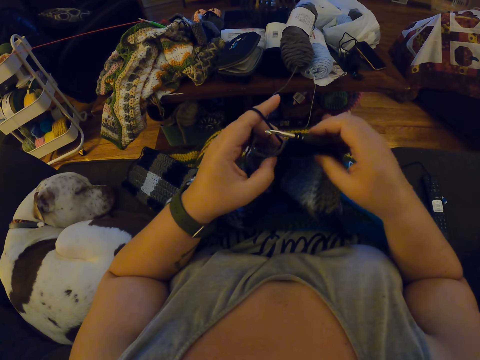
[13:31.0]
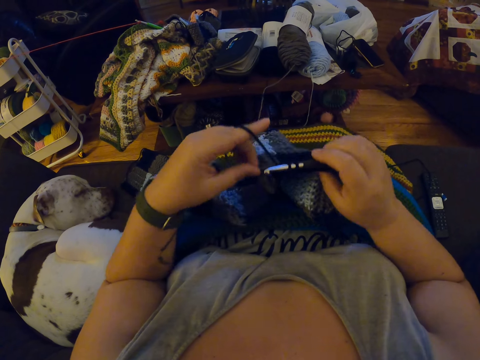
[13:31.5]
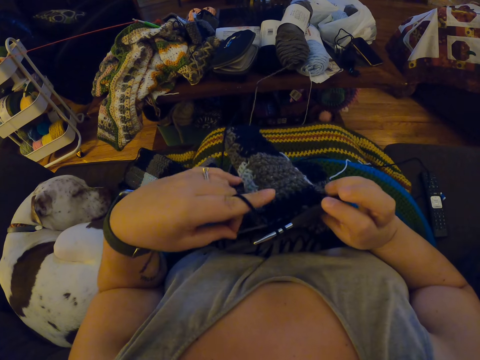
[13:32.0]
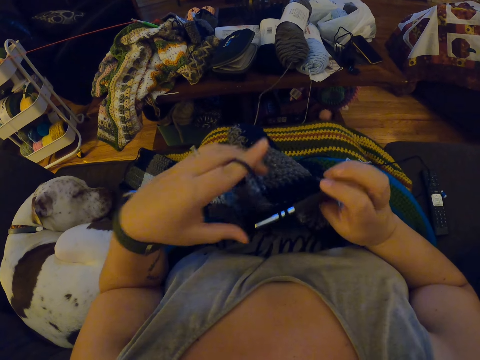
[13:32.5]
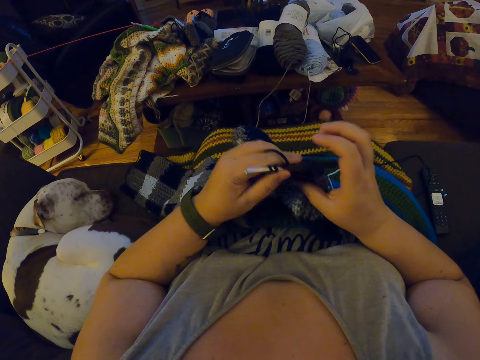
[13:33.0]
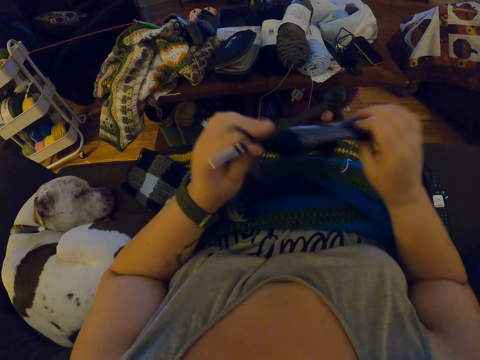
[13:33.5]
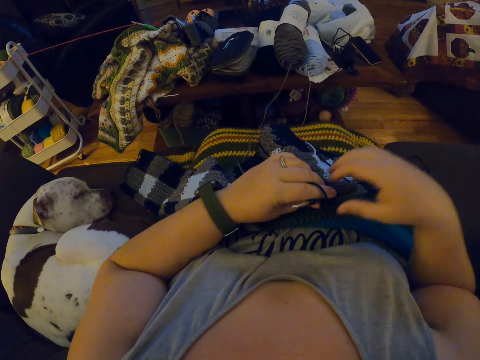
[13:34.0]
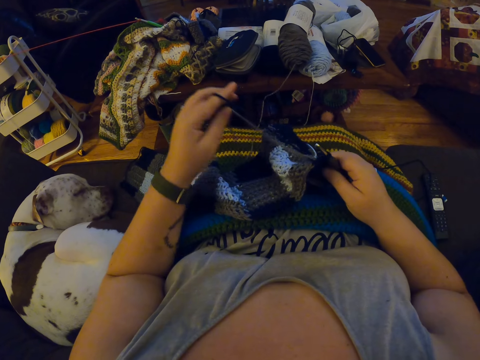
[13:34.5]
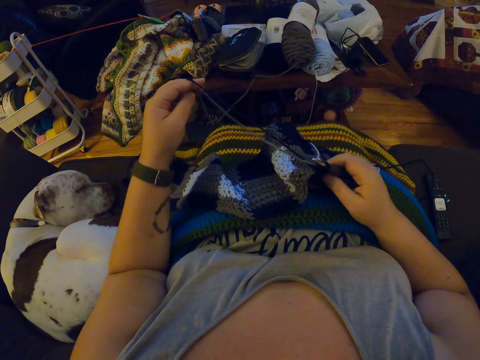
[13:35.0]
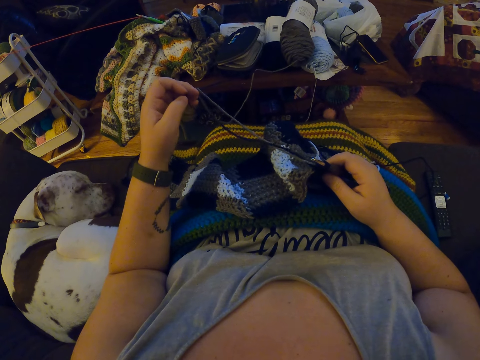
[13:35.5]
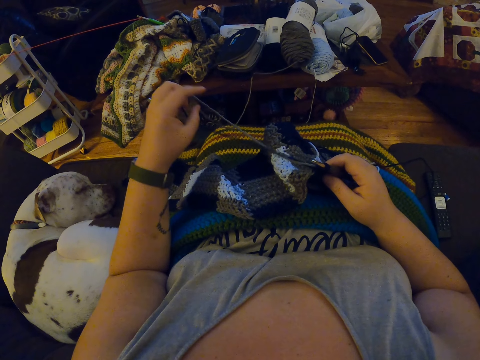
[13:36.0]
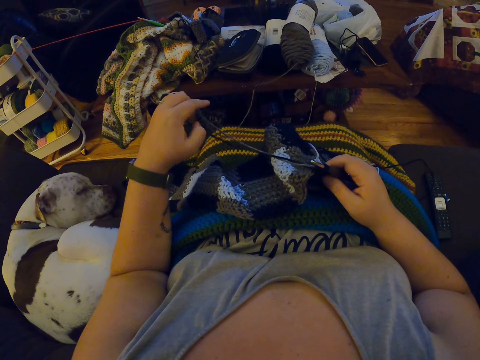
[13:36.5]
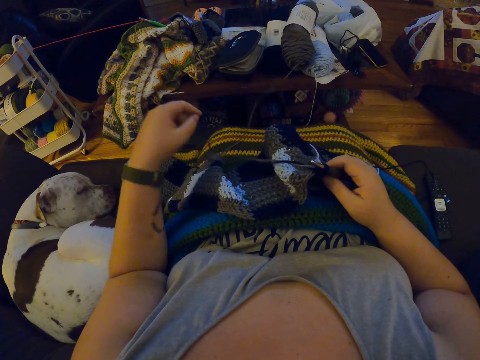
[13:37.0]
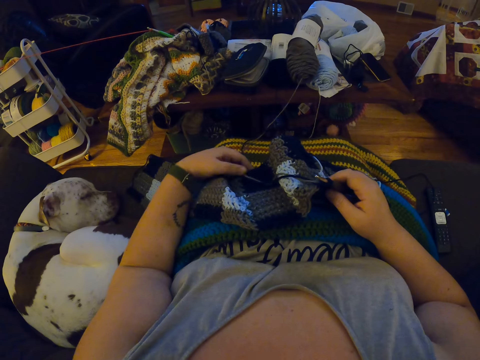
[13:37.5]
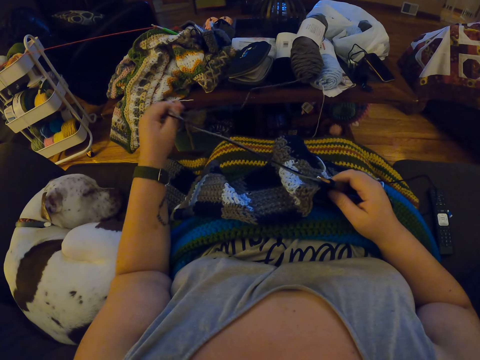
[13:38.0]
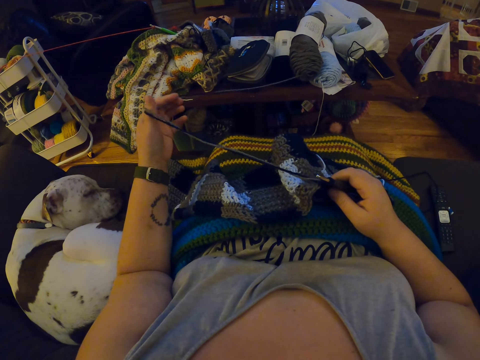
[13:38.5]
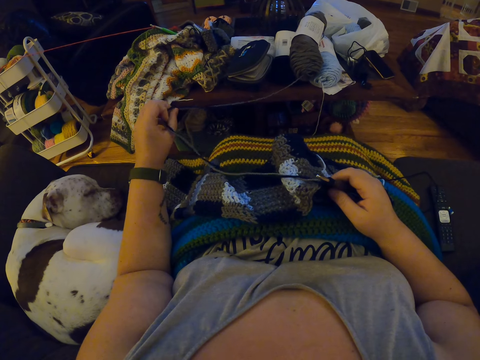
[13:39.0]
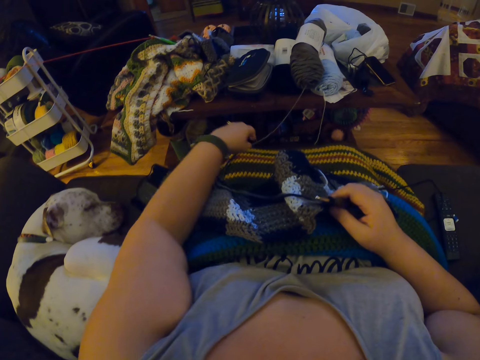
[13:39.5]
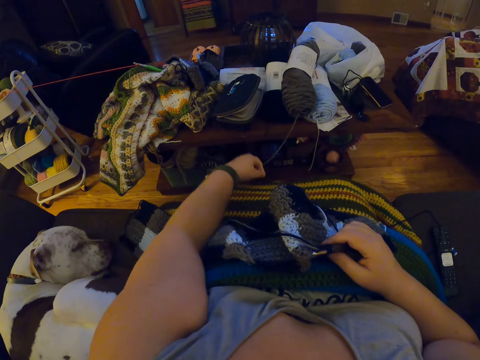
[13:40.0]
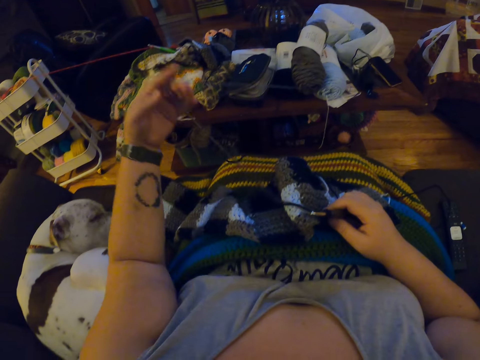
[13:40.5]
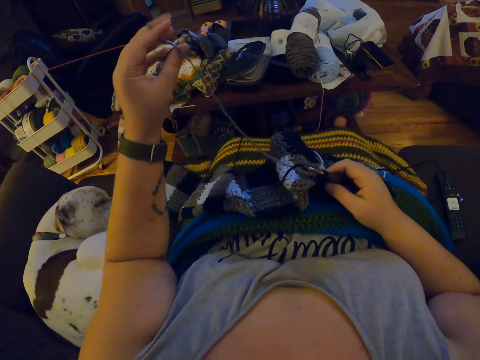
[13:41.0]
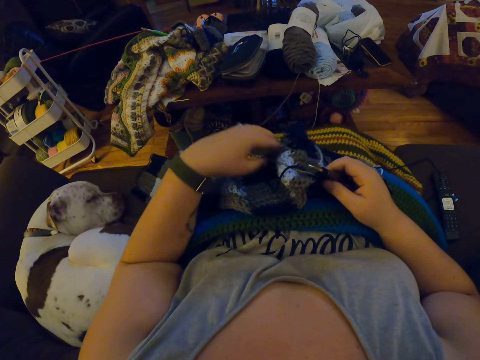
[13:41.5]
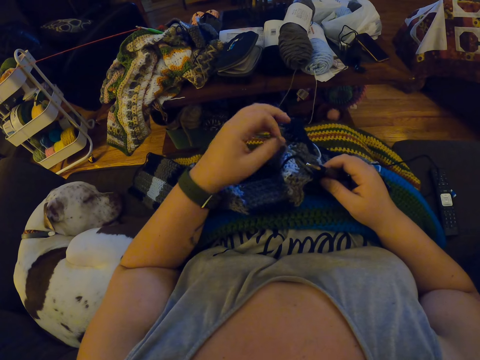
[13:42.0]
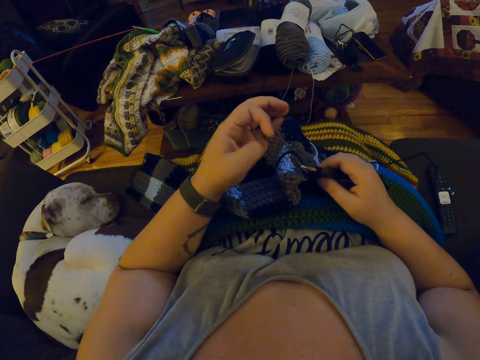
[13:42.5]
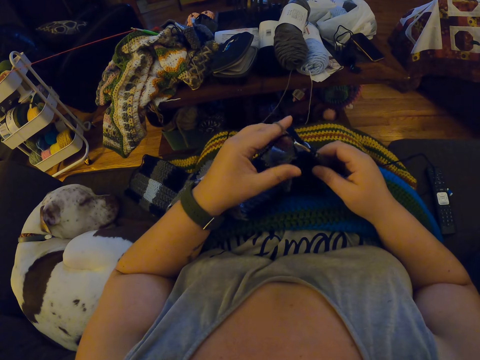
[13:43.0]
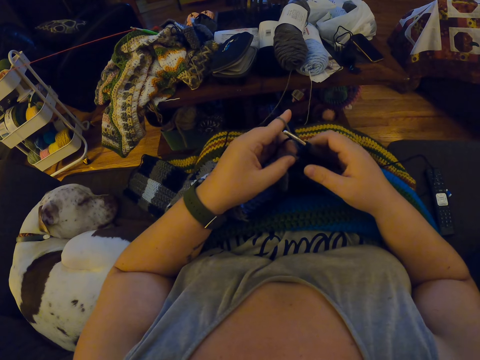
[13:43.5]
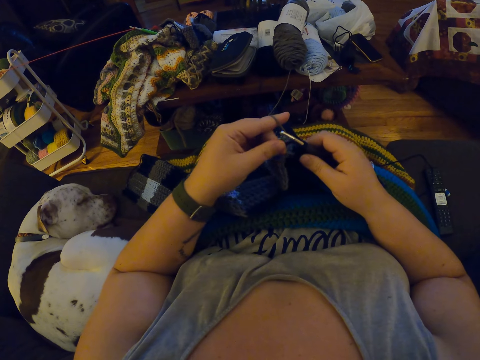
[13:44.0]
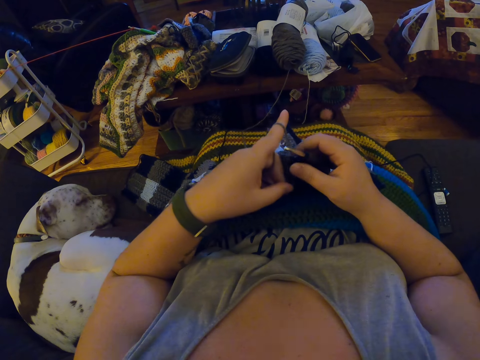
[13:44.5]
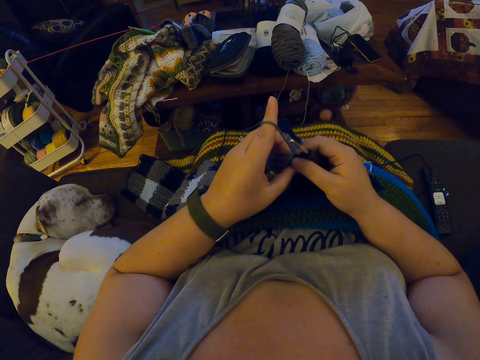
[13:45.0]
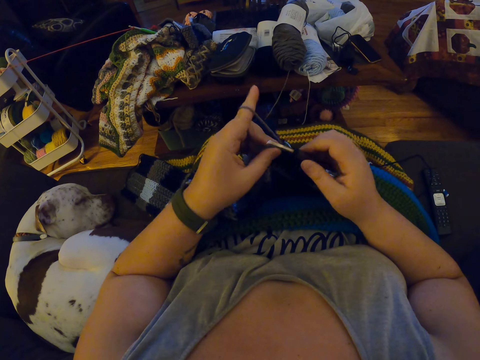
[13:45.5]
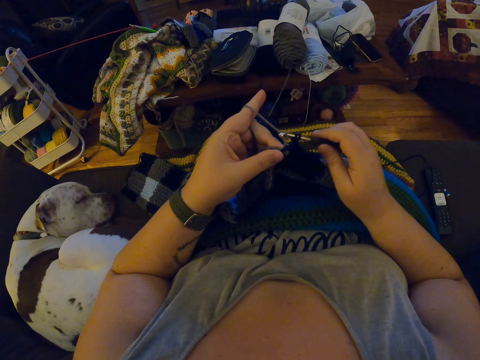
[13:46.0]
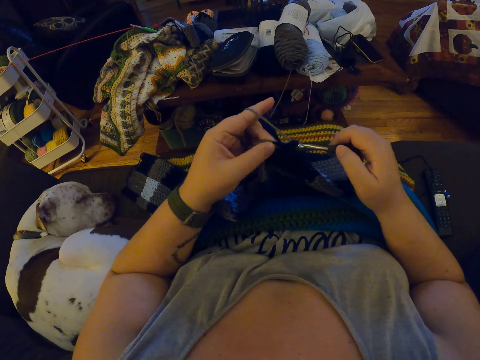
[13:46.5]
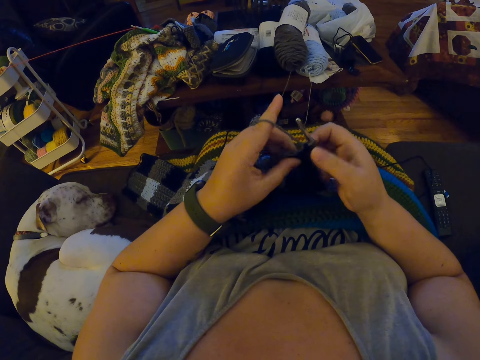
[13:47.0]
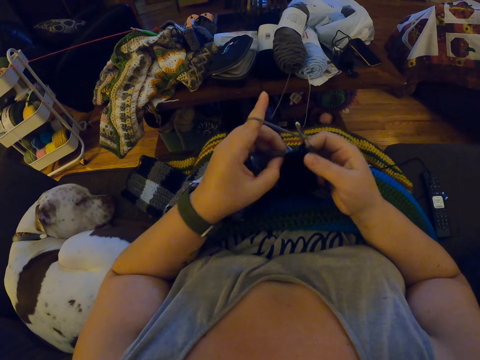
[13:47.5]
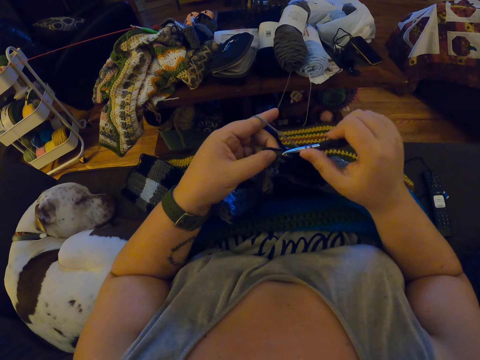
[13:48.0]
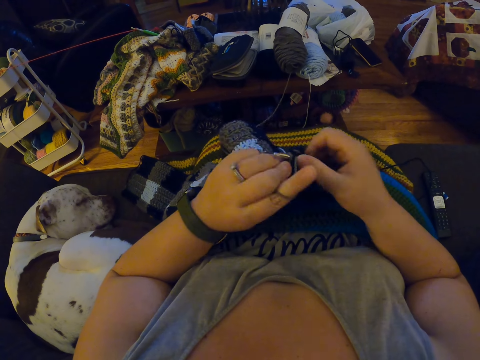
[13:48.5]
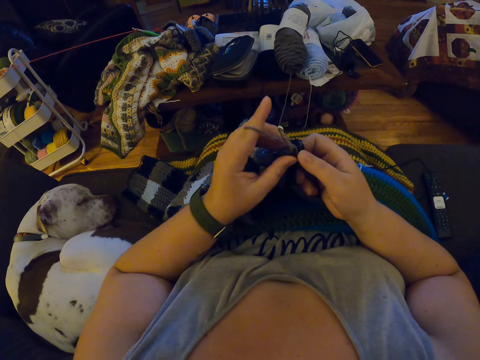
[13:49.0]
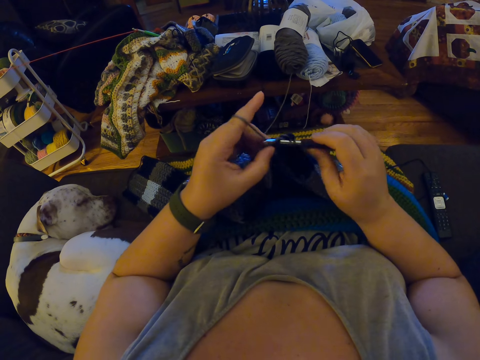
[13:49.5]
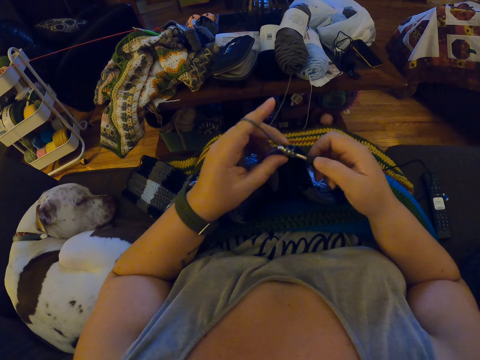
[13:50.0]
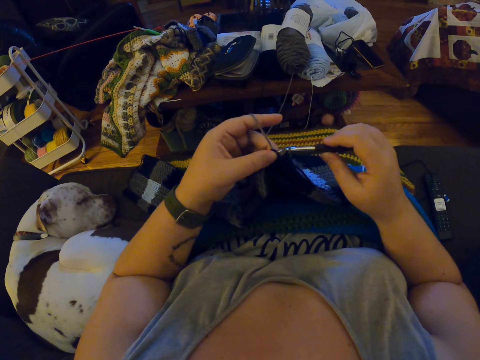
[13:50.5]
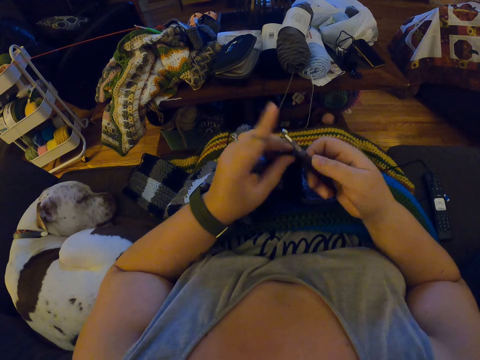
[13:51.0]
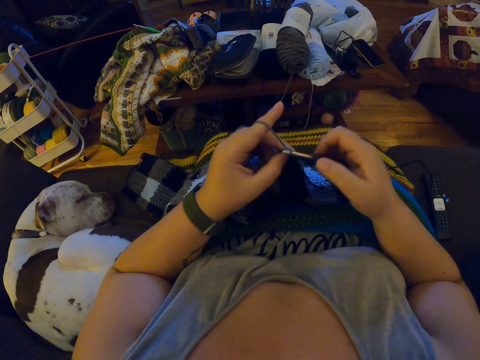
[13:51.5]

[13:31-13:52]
The camera wearer looks at the fabric. She adjusts the crochet with her hands. She holds up the threads. She adjusts the yarn with both her hands. She crochets with the yarn.

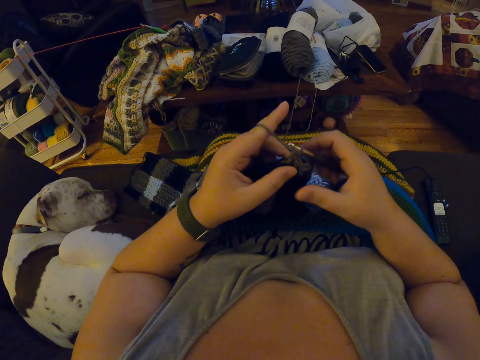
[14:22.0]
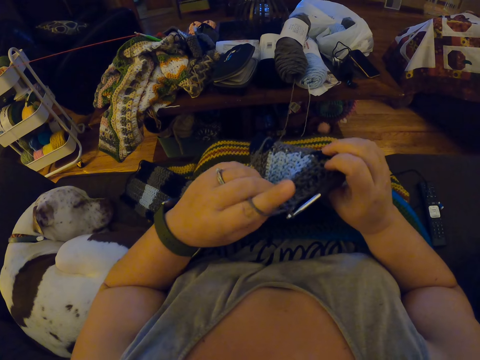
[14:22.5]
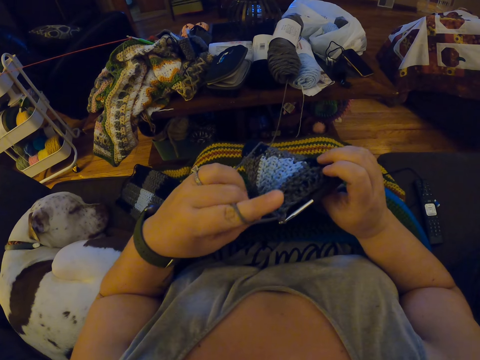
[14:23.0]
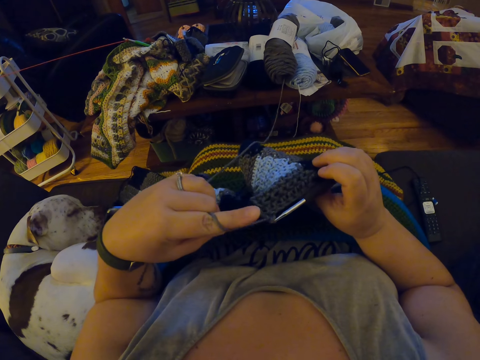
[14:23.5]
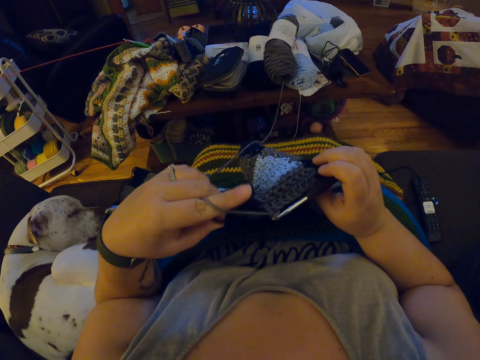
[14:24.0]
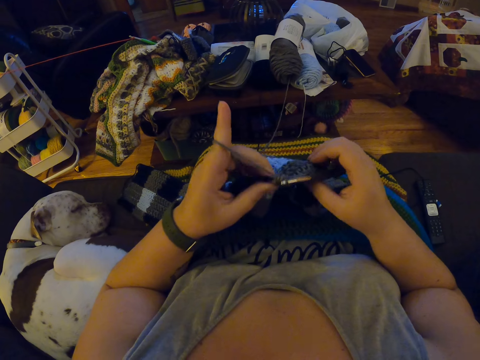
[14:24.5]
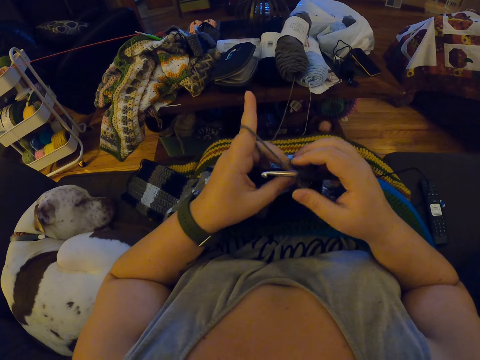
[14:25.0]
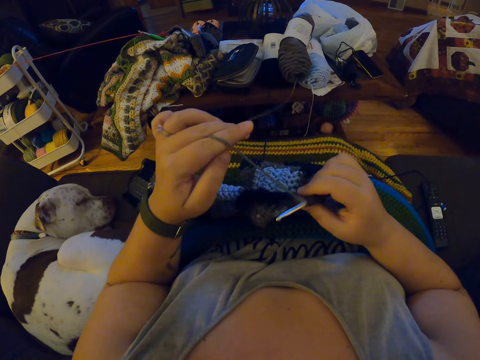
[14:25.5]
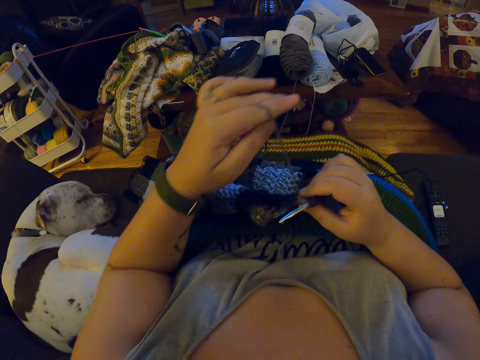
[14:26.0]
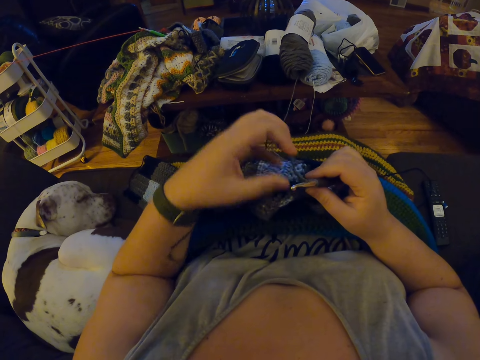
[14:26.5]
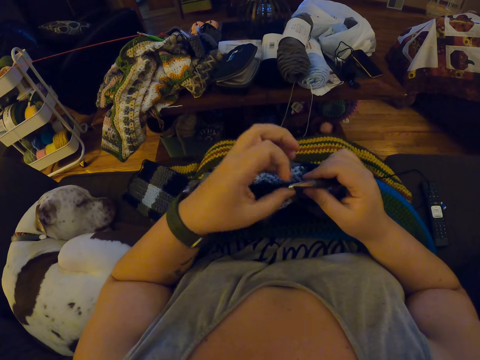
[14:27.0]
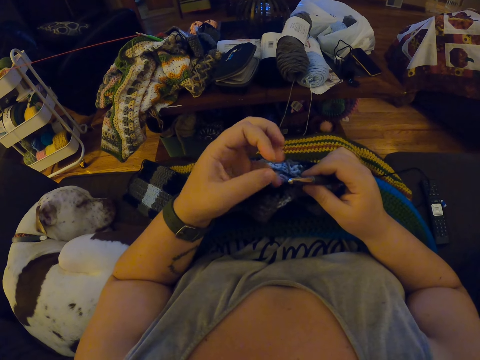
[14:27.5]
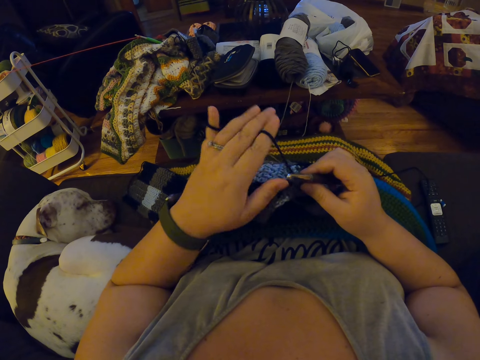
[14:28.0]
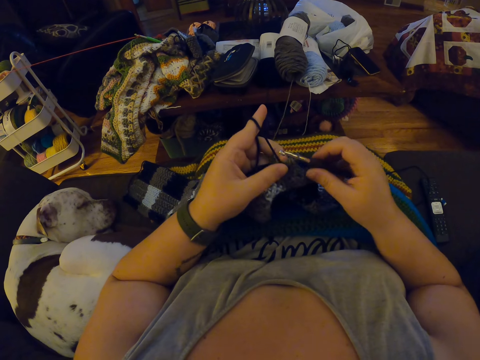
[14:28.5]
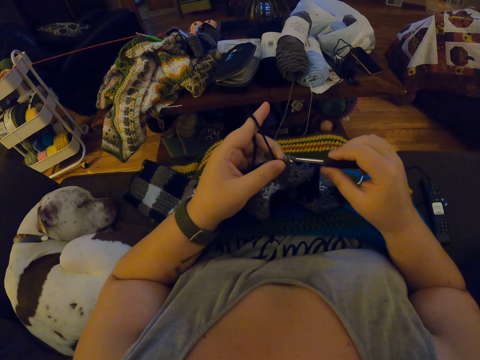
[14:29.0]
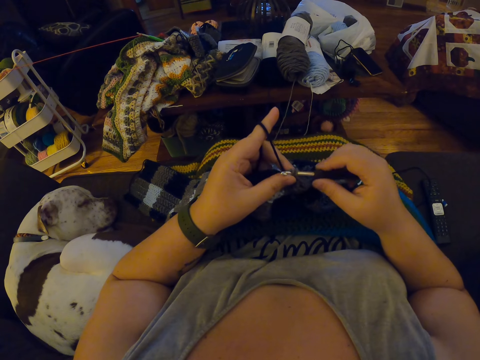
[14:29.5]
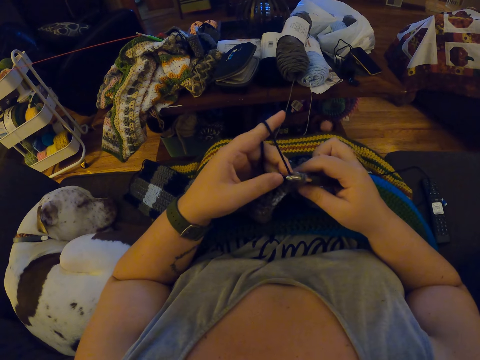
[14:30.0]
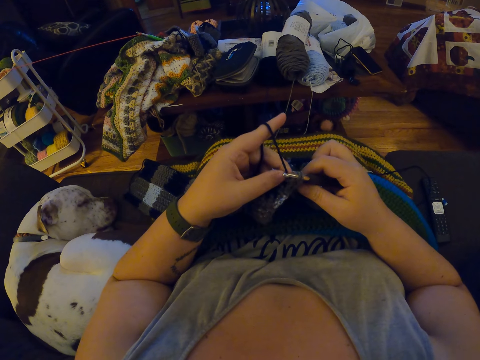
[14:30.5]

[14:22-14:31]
The camera wearer adjusts the yarn with her left hand. She tightens the thread. She knits a fabric. She moves the thread. She rolls the thread on the finger.
